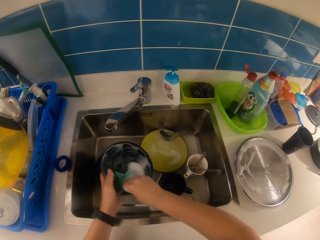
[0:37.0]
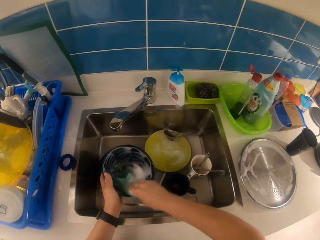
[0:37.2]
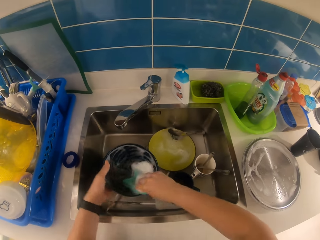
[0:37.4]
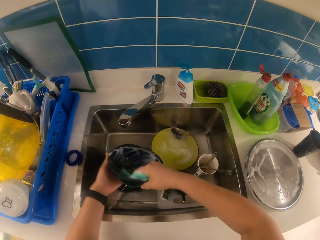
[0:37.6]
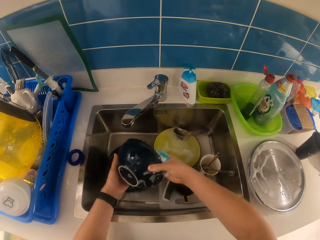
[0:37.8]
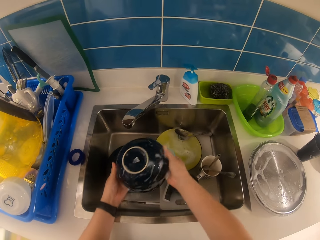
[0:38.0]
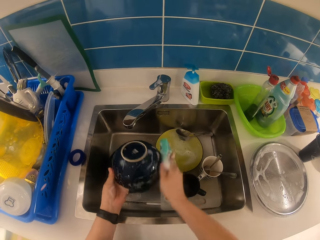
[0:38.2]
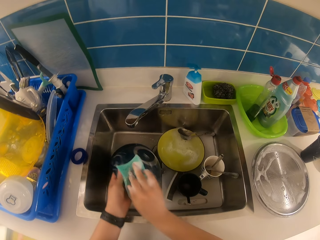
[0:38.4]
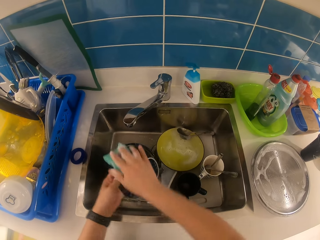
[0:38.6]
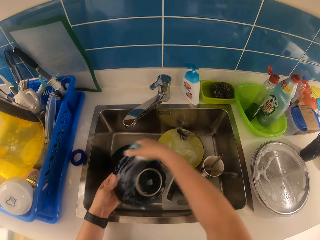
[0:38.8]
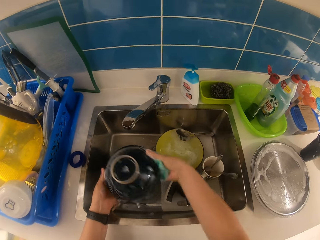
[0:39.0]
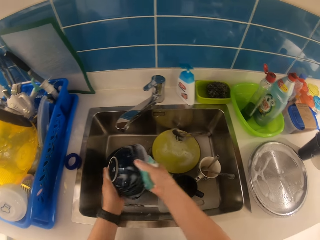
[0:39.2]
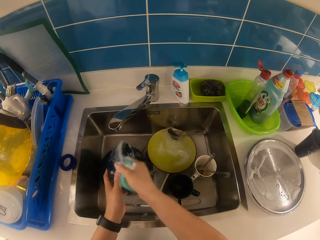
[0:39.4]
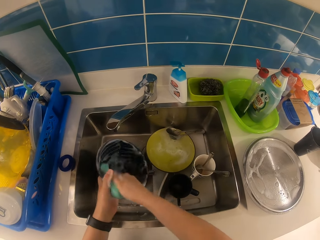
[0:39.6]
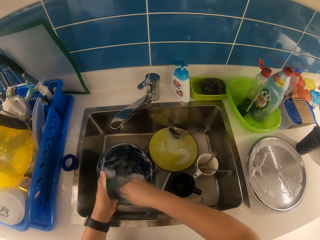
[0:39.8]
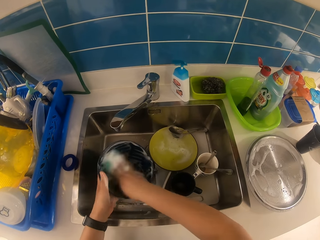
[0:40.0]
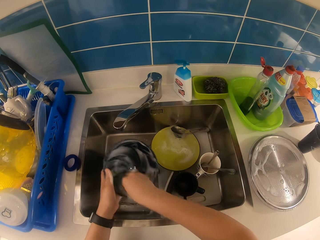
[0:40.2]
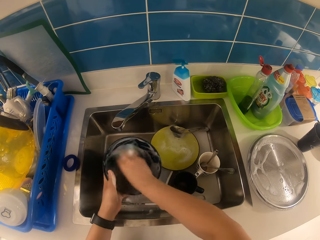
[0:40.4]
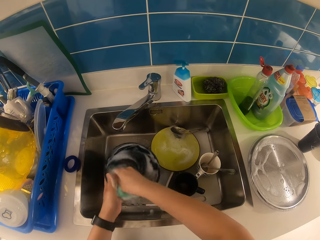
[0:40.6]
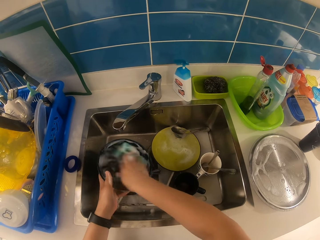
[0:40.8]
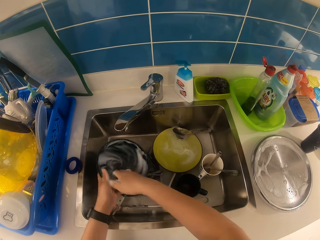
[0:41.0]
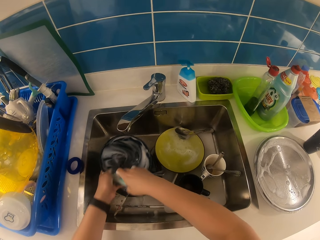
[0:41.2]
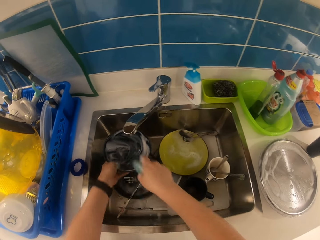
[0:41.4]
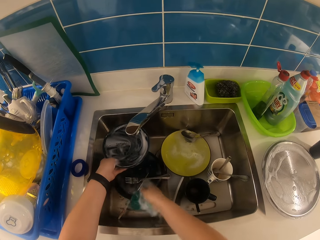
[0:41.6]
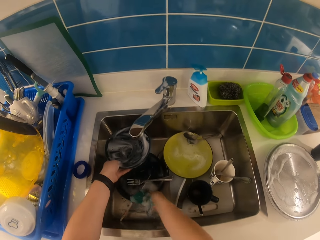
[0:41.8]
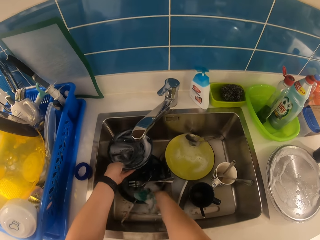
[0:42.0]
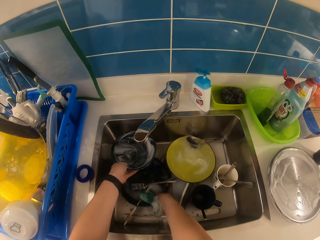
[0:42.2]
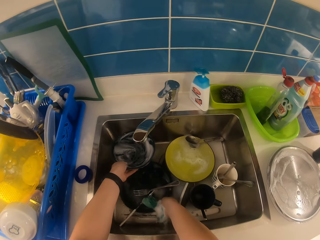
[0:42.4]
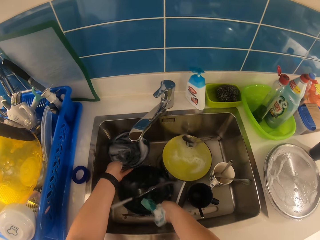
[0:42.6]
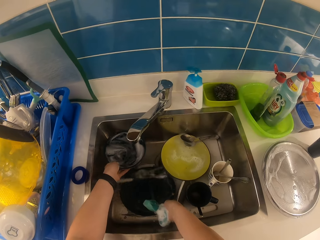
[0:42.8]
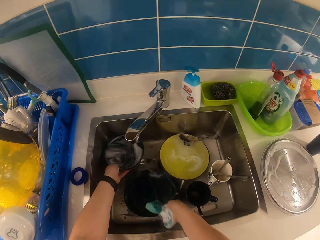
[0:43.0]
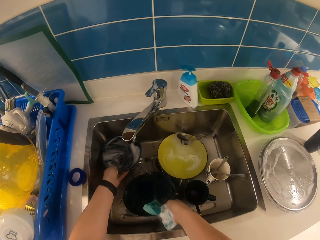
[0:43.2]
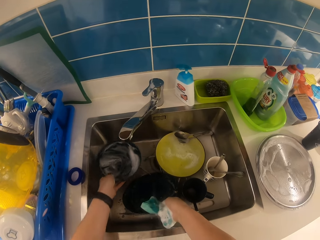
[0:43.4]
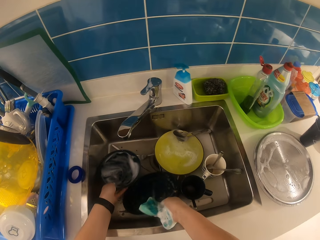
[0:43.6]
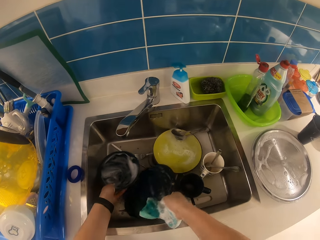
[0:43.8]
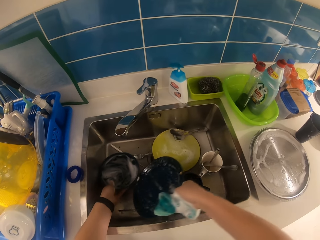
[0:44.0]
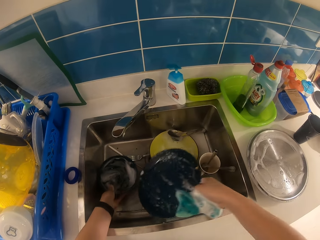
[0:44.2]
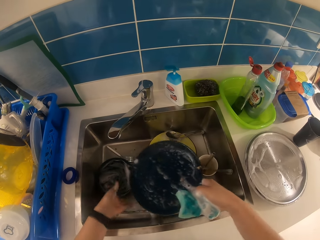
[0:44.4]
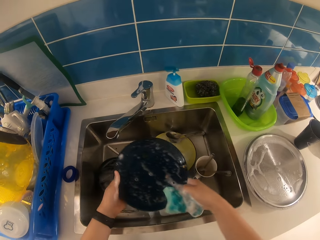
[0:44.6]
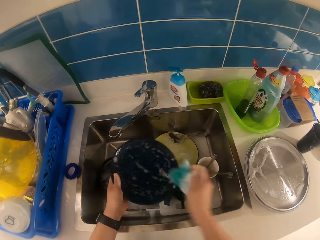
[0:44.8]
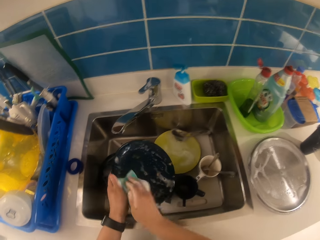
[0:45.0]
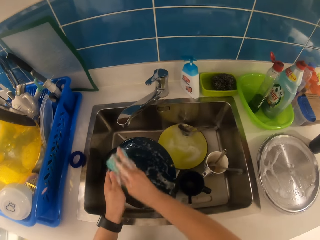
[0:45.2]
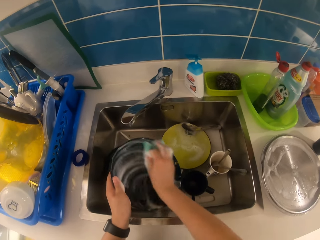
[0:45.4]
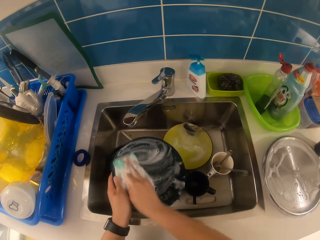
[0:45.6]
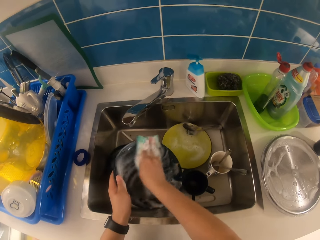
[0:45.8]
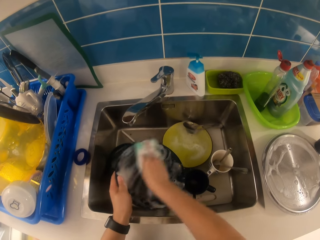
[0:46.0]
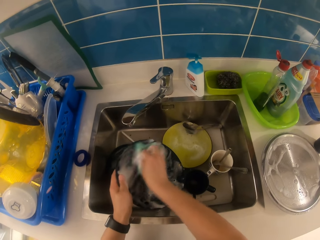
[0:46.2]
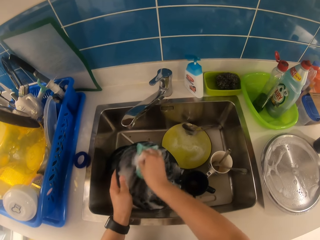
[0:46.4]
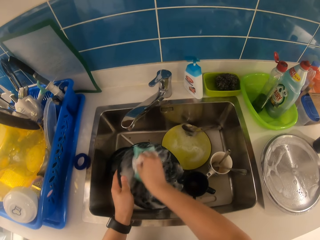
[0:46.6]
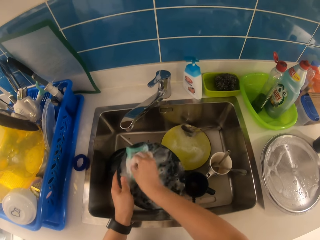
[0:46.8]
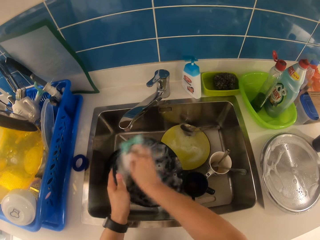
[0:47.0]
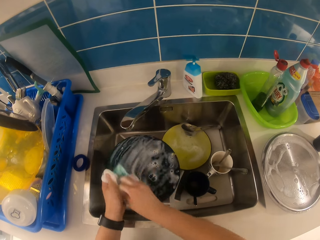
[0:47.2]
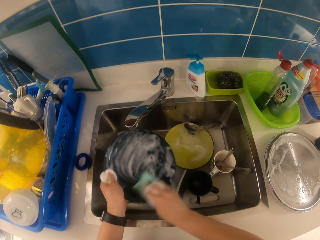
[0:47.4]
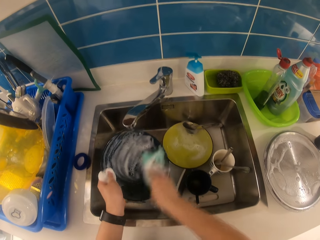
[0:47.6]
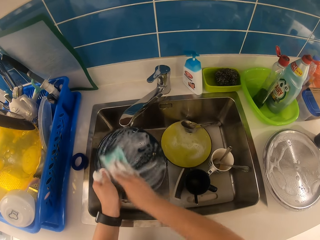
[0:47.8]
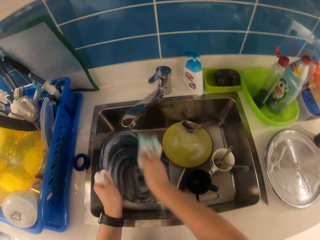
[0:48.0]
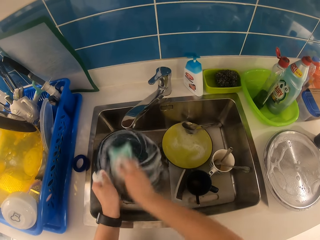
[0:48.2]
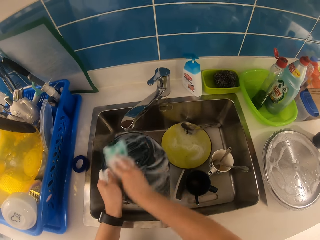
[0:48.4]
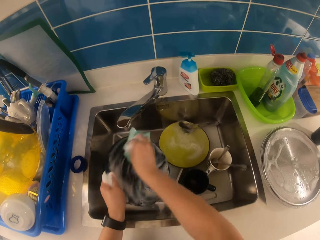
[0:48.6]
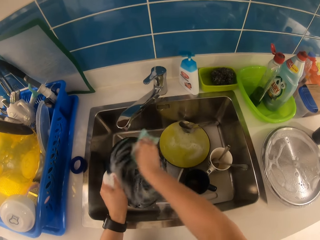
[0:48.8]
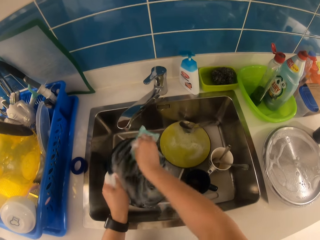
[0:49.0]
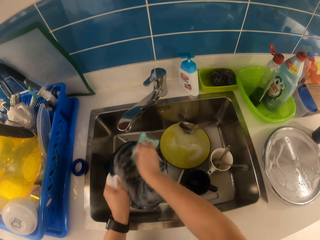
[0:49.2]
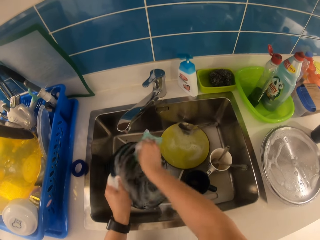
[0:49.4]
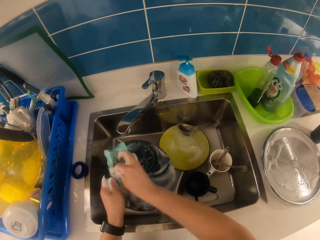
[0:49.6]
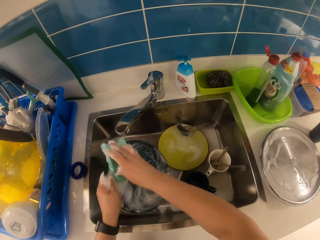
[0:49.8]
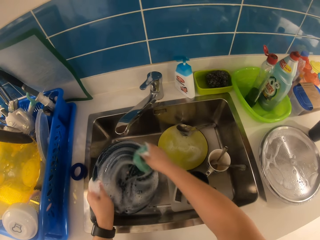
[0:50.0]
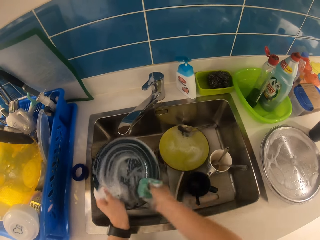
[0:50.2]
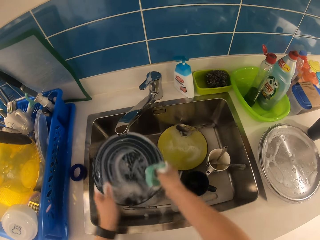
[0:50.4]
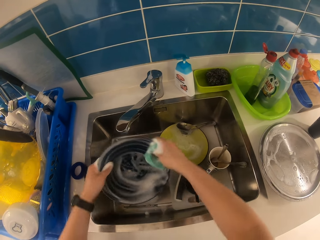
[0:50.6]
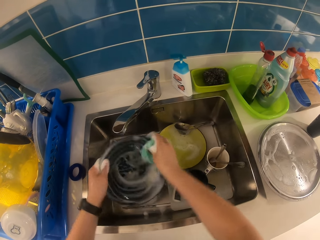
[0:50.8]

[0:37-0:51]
The camera wearer puts the dish down. He picks a plate from the sink with his right hand. He drops the bowl in his left hand in the sink. He passes the plate from his right hand to his left hand. He washes the plate with the sponge in his right hand.

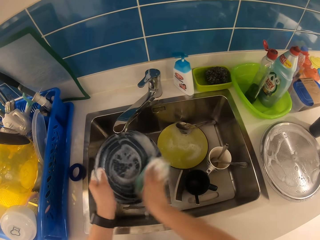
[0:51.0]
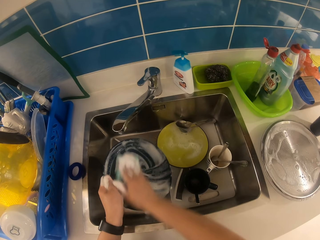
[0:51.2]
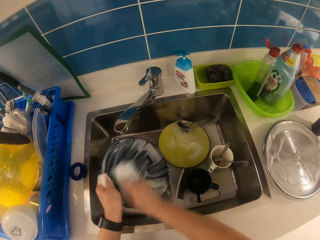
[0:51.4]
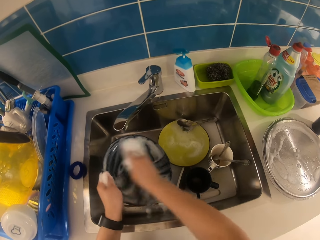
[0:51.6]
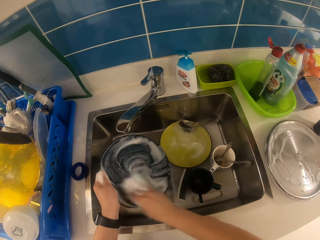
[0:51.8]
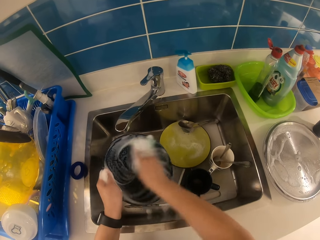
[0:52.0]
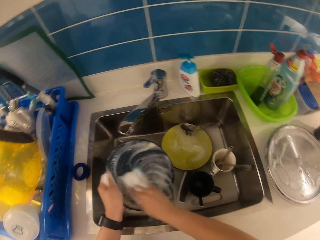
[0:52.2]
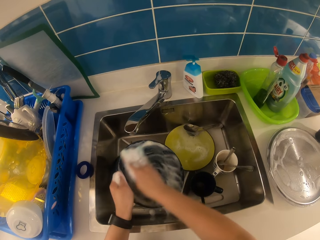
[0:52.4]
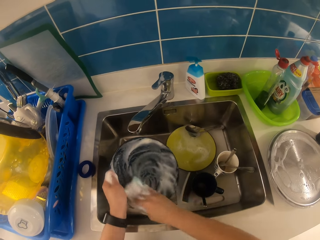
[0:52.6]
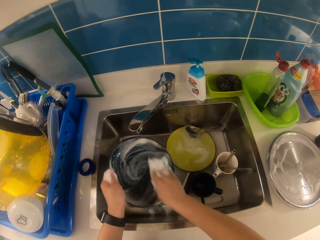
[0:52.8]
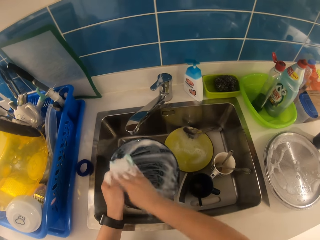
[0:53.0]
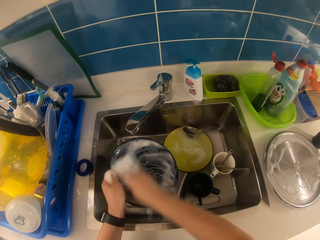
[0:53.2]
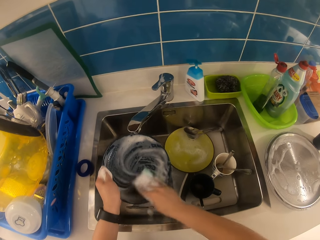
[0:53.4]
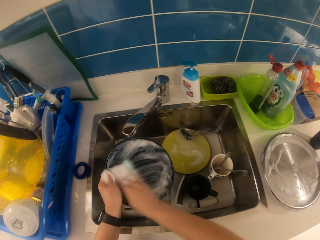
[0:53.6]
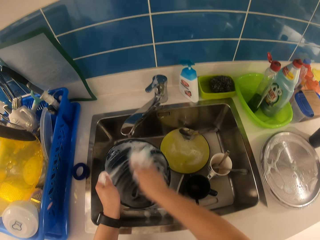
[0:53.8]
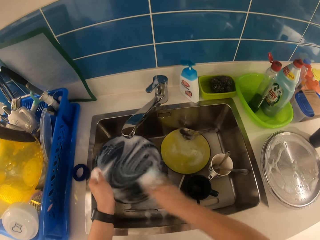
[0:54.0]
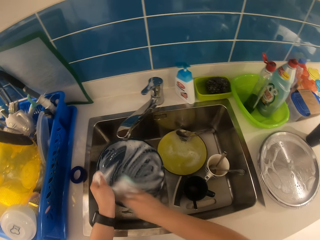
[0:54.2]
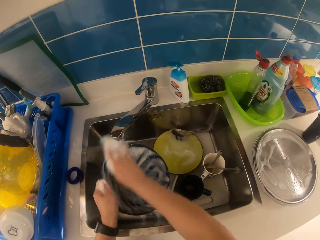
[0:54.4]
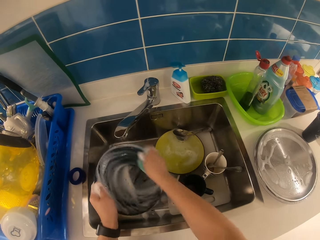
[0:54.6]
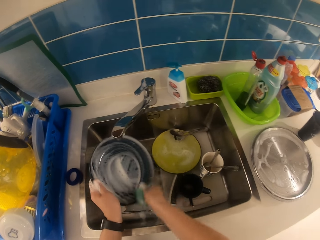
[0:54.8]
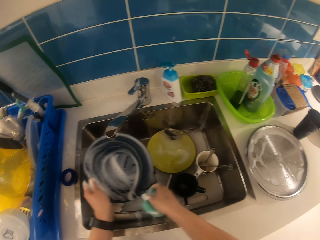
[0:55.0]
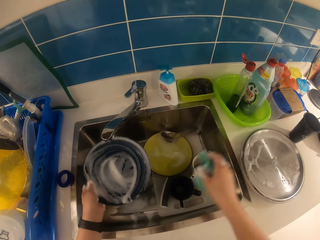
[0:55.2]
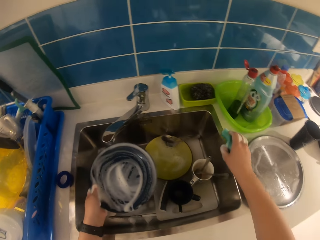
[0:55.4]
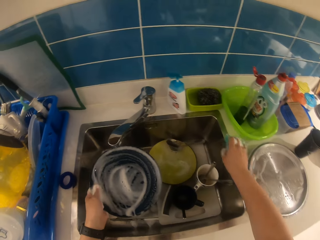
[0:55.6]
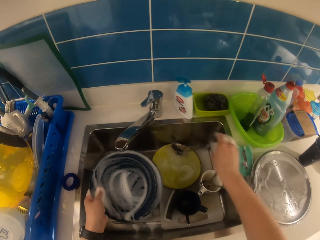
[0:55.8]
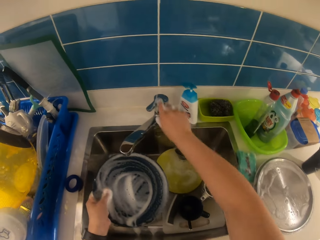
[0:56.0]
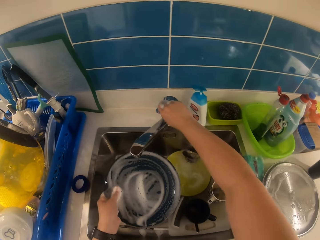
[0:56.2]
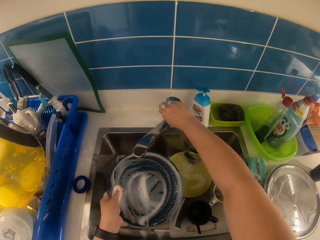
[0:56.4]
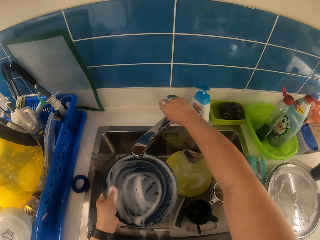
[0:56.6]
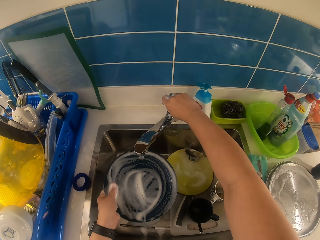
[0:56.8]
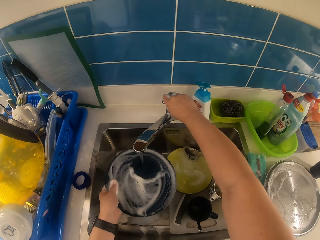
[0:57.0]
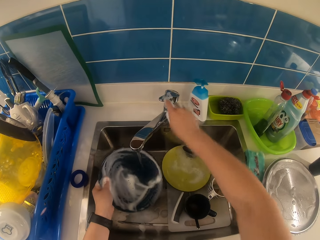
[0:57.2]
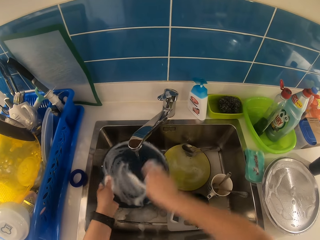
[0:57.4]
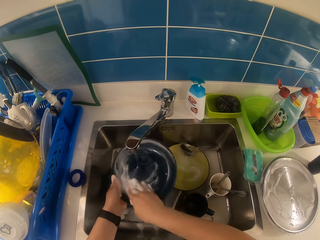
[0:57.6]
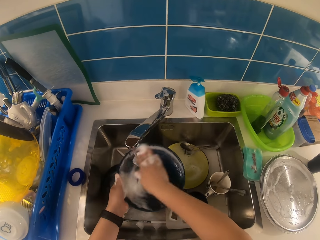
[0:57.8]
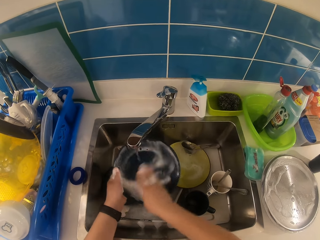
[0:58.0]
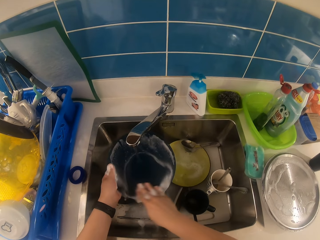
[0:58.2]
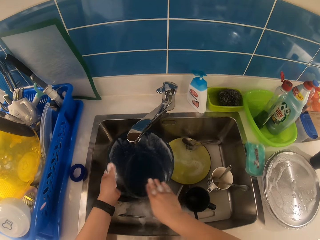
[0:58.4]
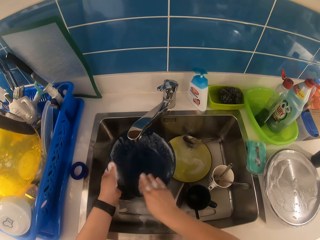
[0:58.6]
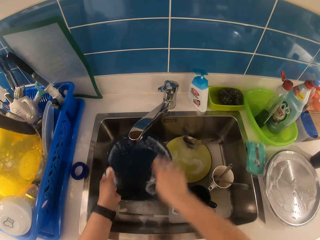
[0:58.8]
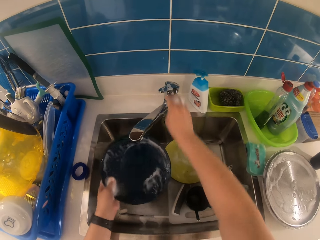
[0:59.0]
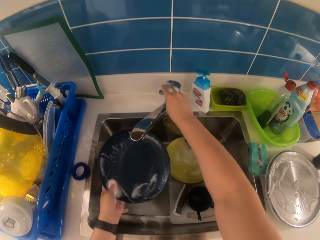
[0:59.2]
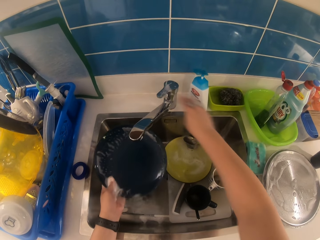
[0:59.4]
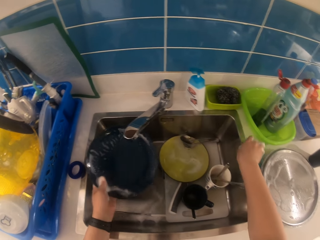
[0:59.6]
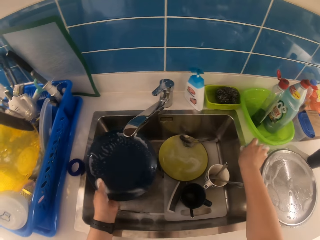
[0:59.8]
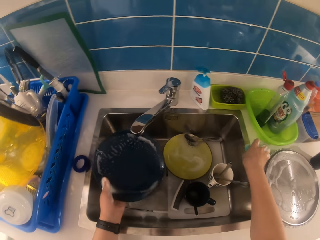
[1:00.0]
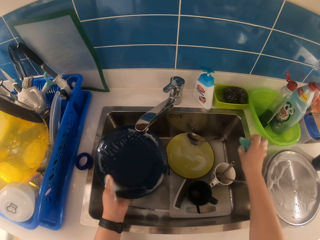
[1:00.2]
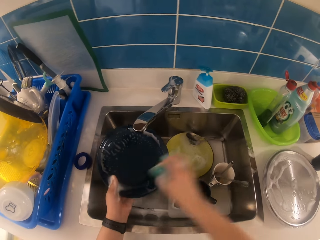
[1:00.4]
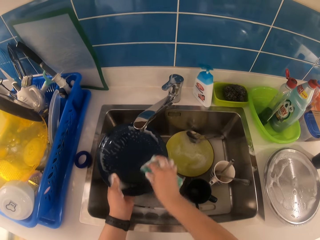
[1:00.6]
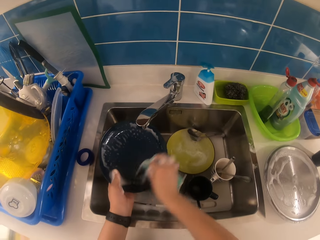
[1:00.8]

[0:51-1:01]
The camera wearer drops the sponge in his right hand on the kitchen sink. He turns on the tap with his right hand. He rinses the plate under the tap with both hands. He turns off the tap with his right hand. He picks the sponge from the kitchen sink with his right hand. He washes the plate with the sponge in his right hand.
